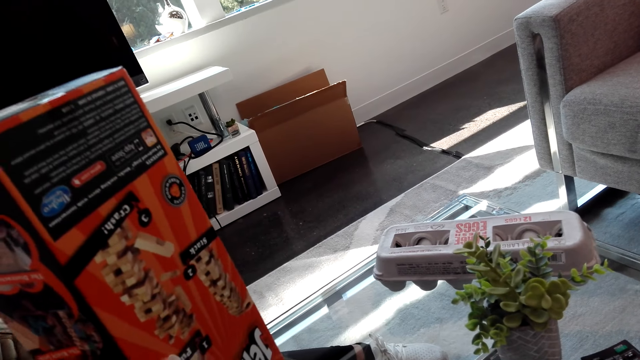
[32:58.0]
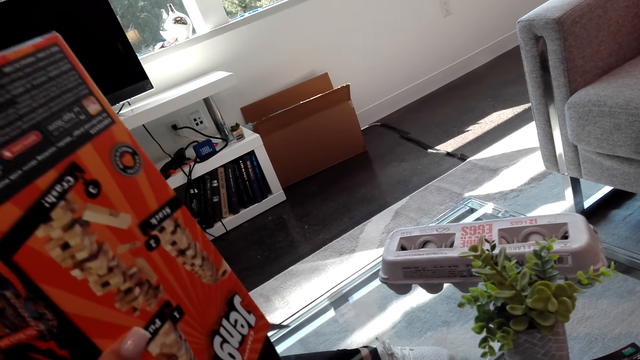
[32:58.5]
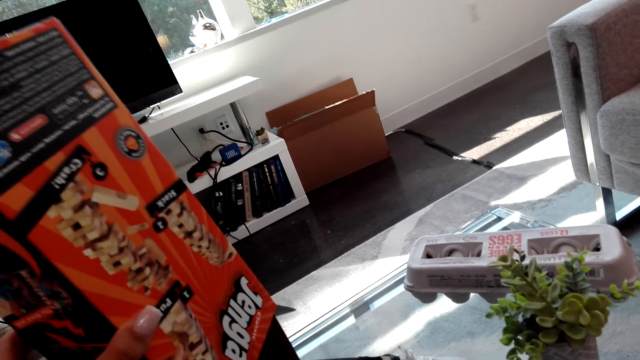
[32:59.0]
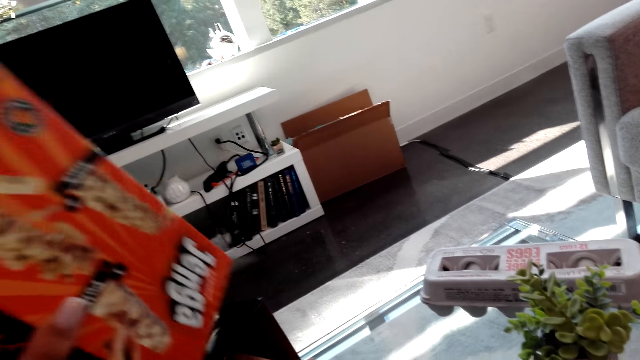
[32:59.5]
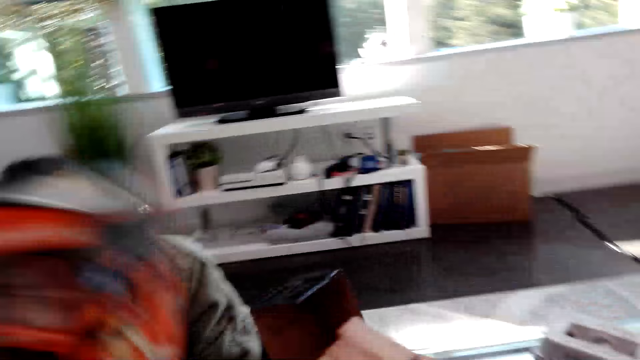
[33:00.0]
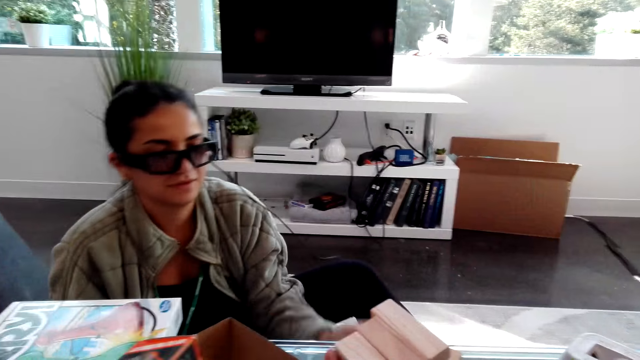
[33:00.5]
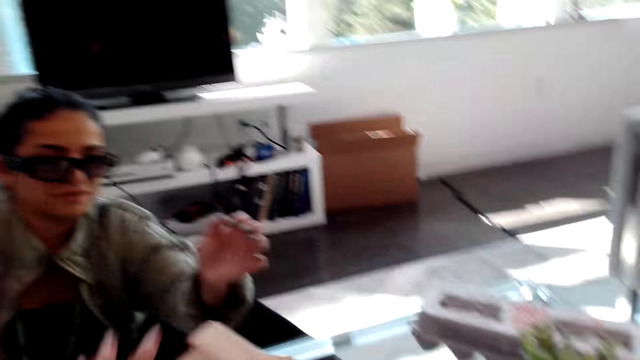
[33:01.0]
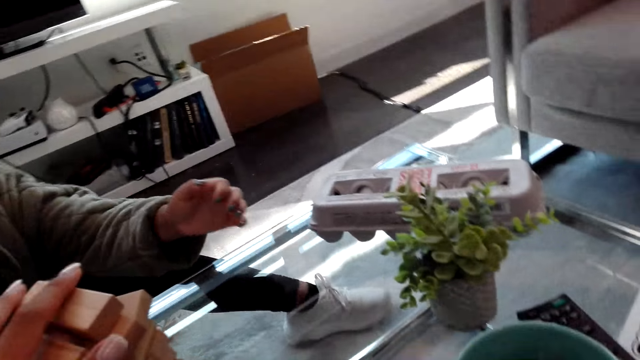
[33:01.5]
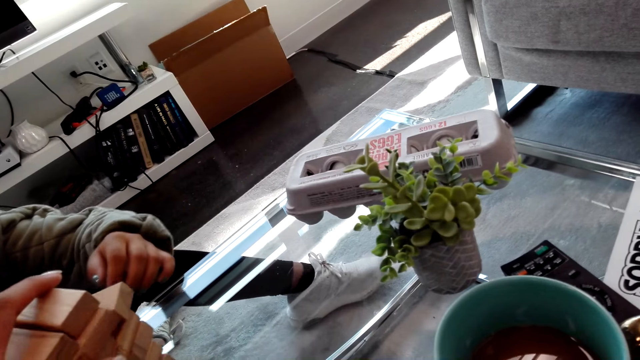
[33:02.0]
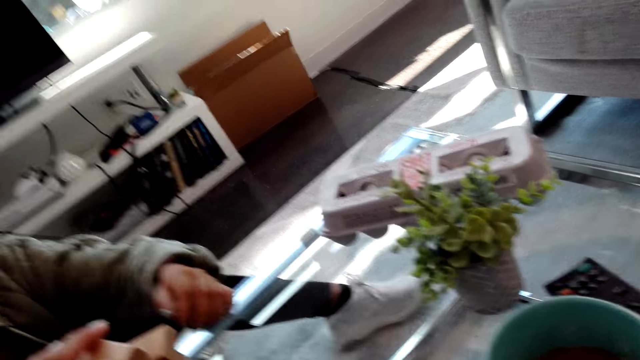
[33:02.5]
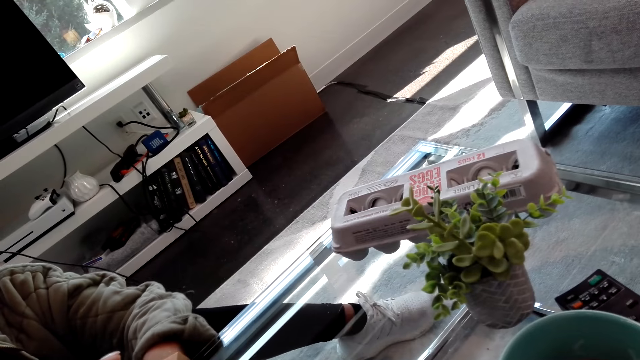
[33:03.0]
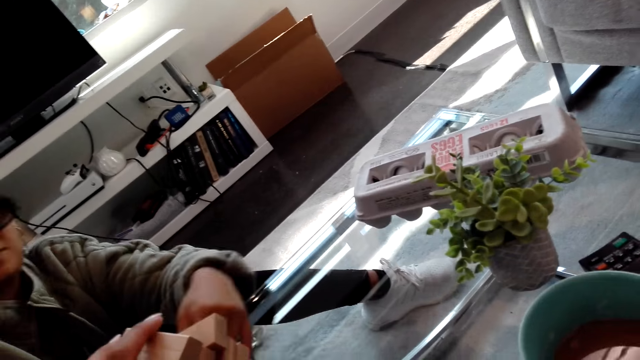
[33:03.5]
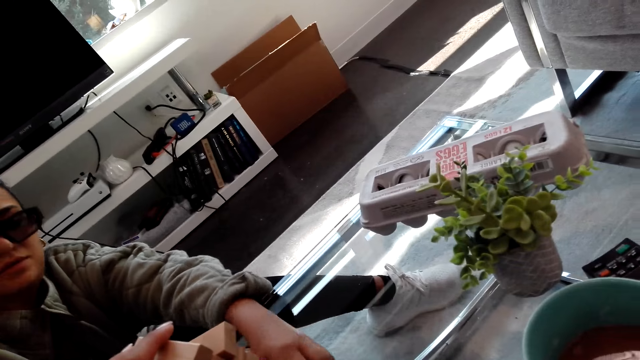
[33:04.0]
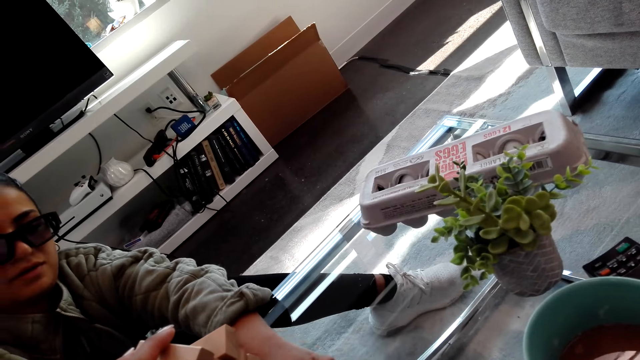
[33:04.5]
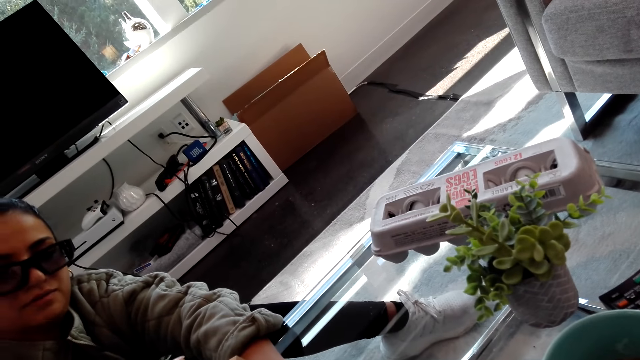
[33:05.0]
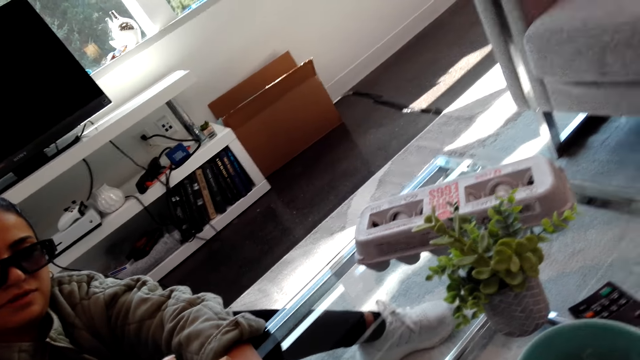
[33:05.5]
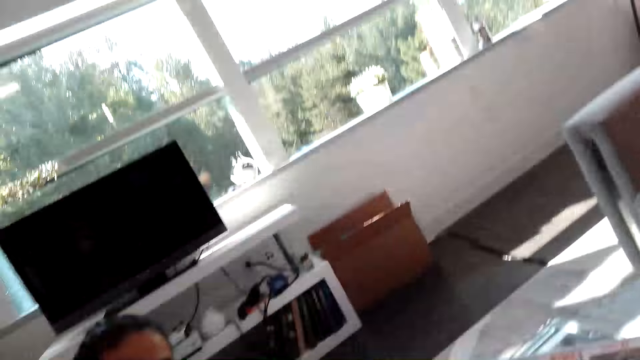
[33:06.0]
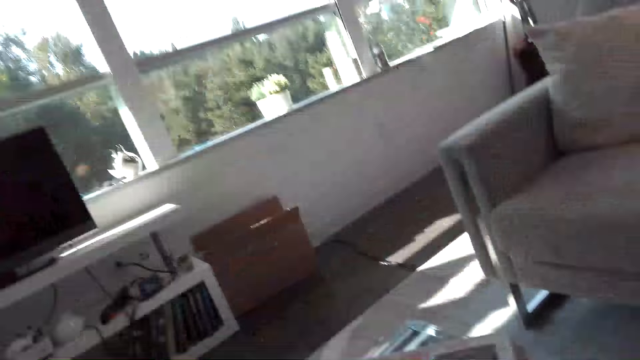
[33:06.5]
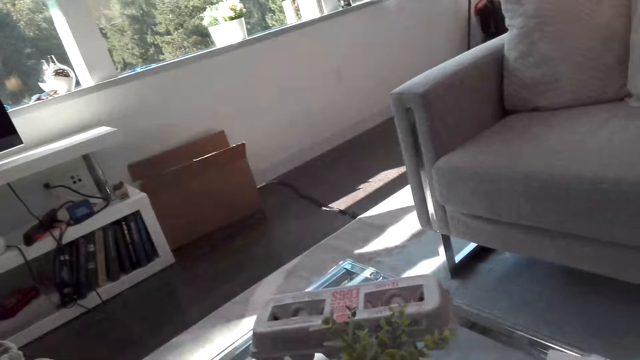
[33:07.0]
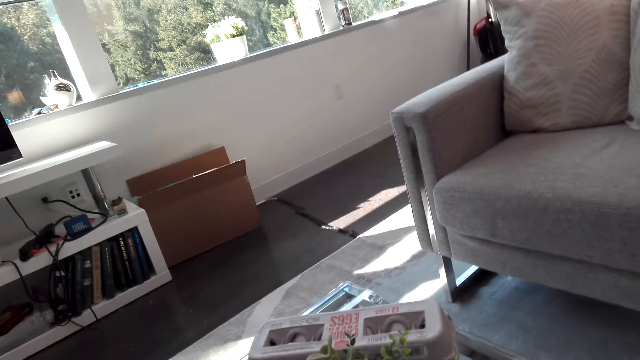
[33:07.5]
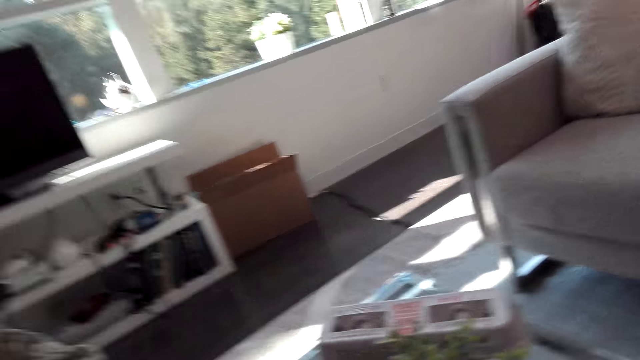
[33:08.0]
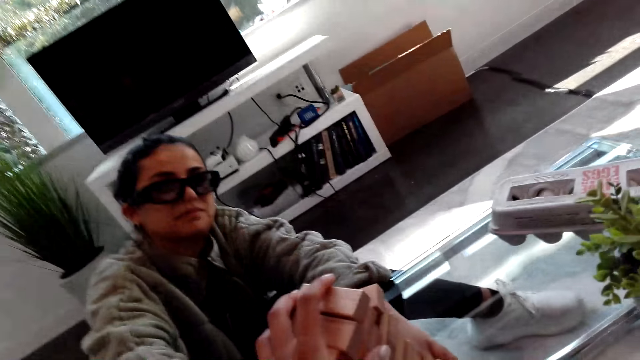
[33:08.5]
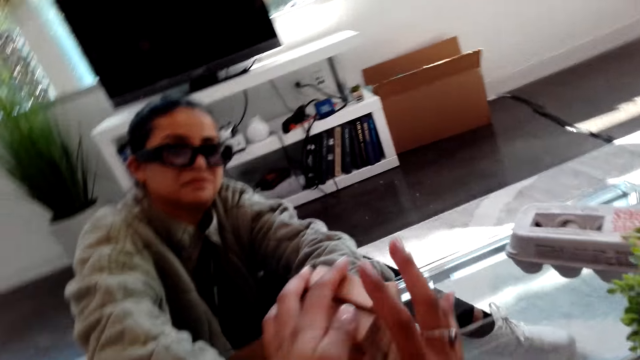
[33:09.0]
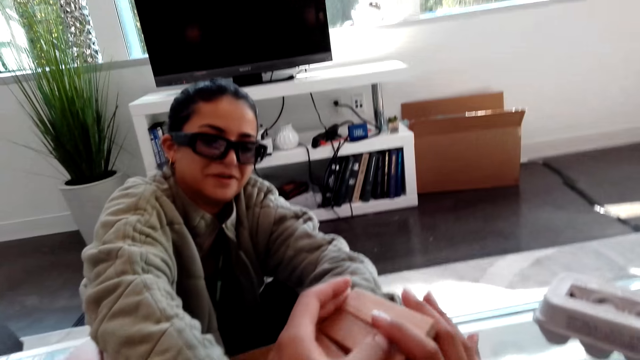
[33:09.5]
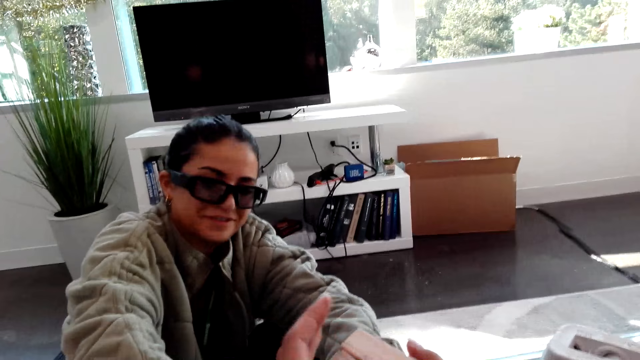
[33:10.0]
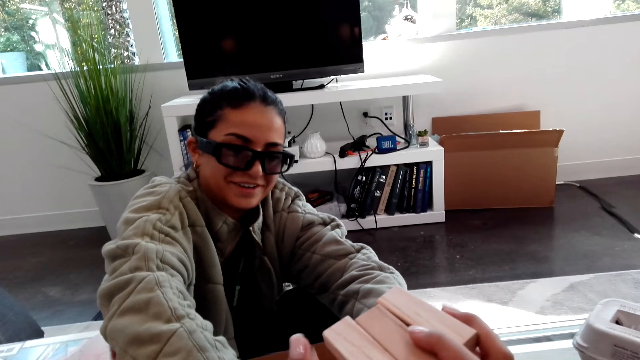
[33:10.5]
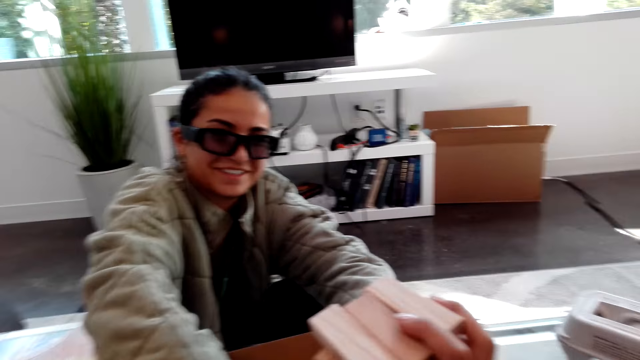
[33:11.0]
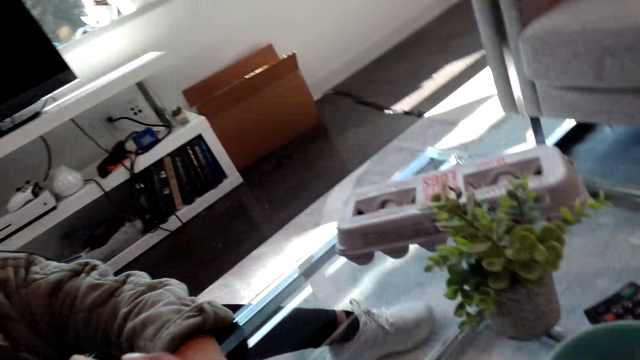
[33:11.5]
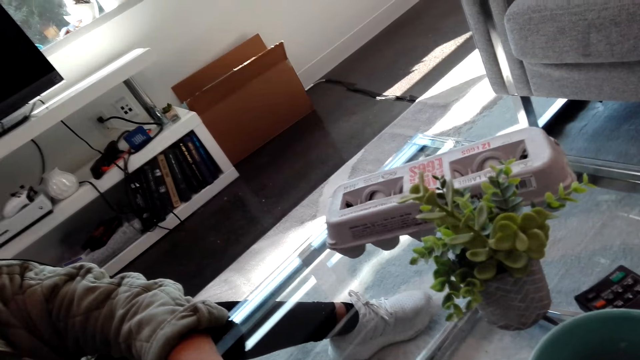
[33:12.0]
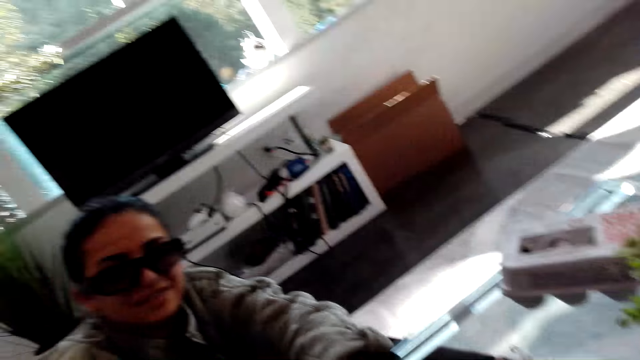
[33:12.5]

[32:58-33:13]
The camera wearer holds the wooden blocks with a hand. They look at the sofa. They hold the wooden blocks with hands. The woman talks with the camera wearer.

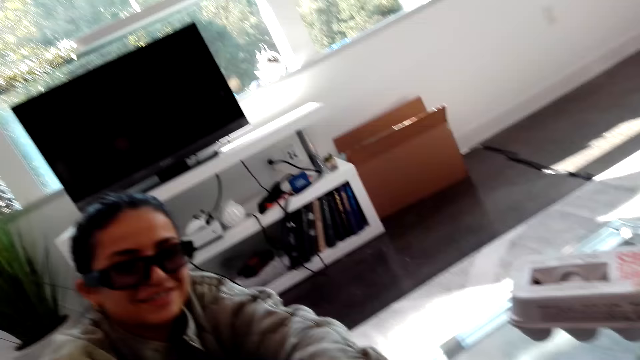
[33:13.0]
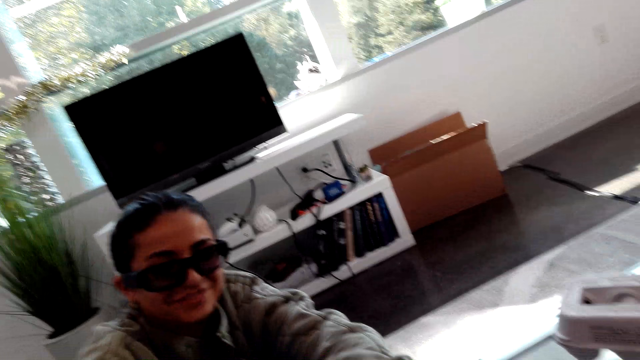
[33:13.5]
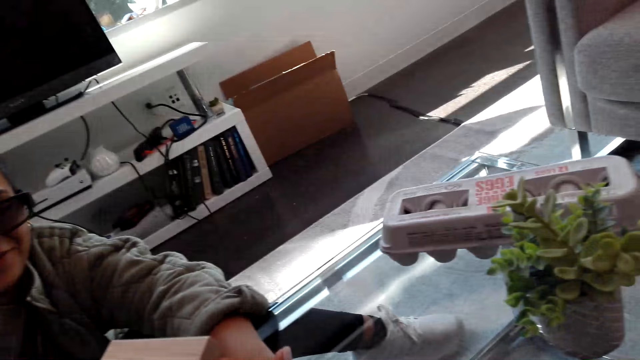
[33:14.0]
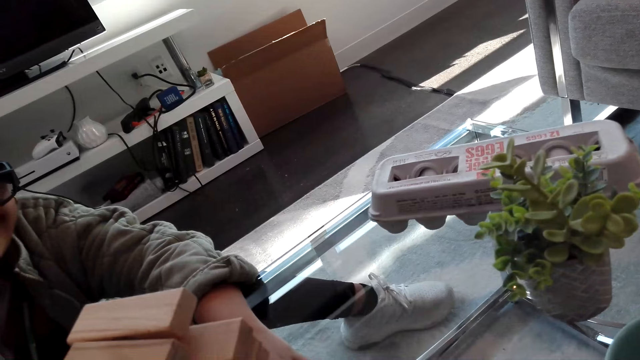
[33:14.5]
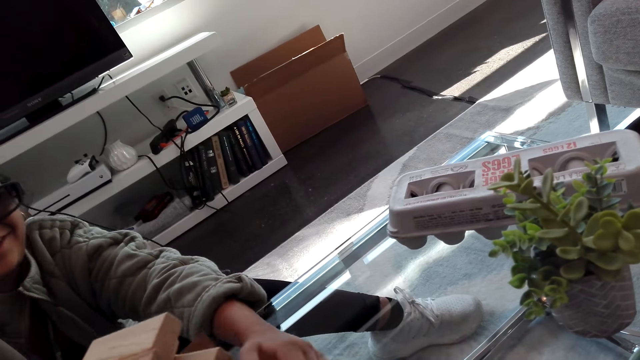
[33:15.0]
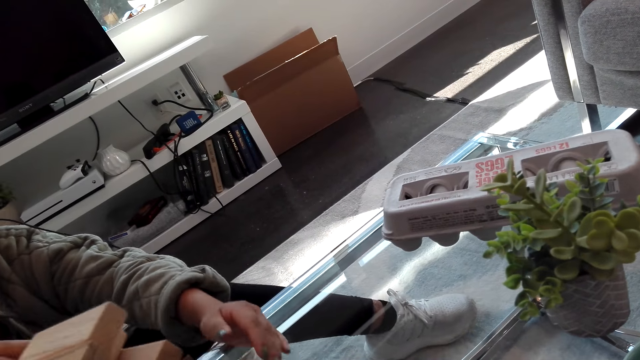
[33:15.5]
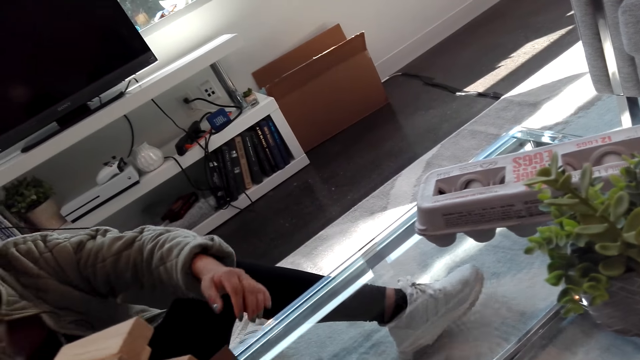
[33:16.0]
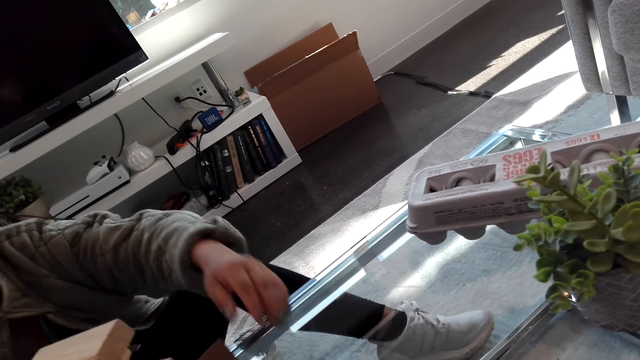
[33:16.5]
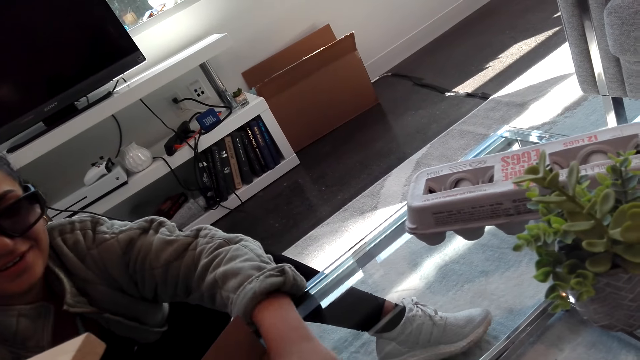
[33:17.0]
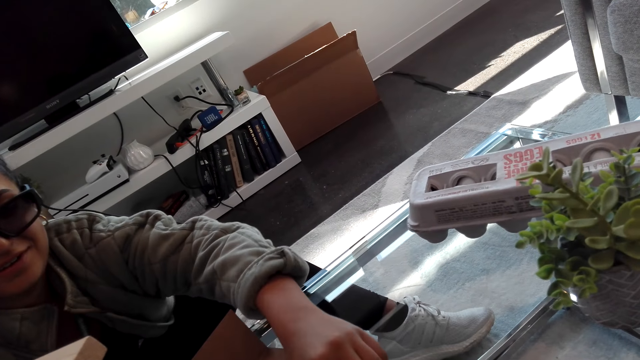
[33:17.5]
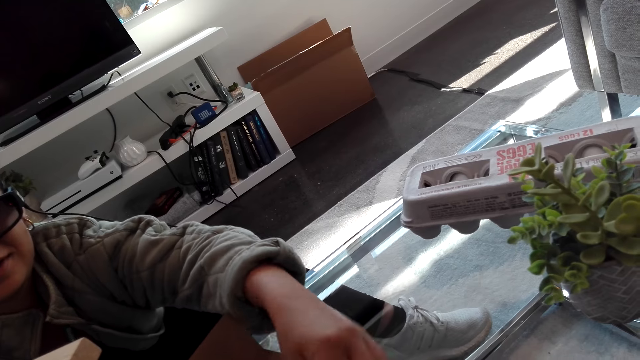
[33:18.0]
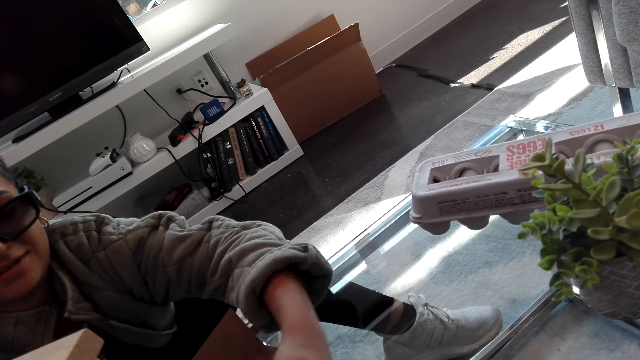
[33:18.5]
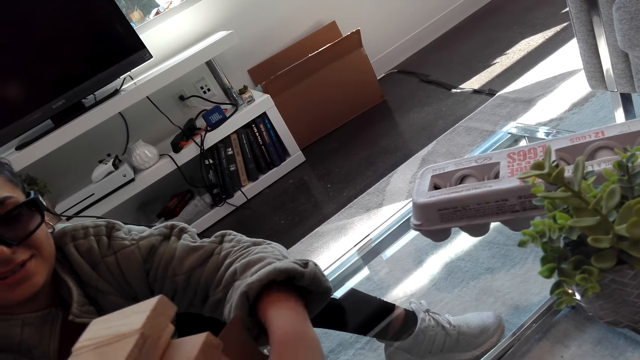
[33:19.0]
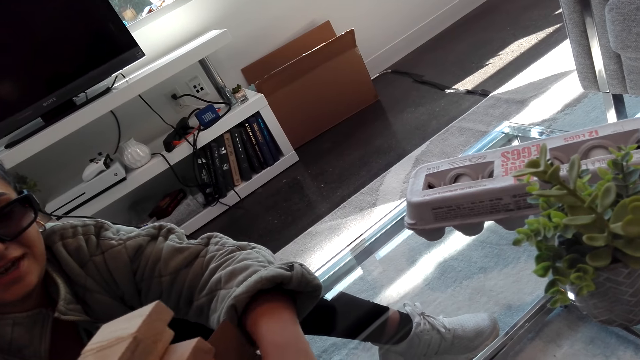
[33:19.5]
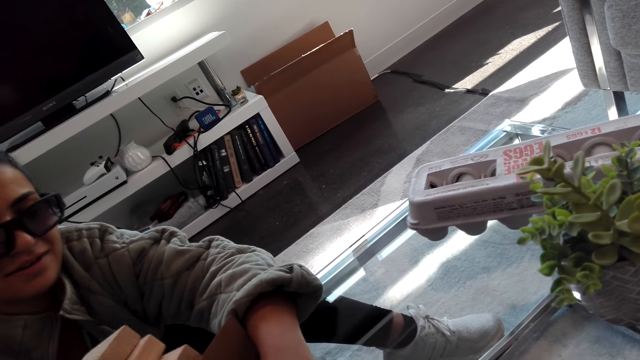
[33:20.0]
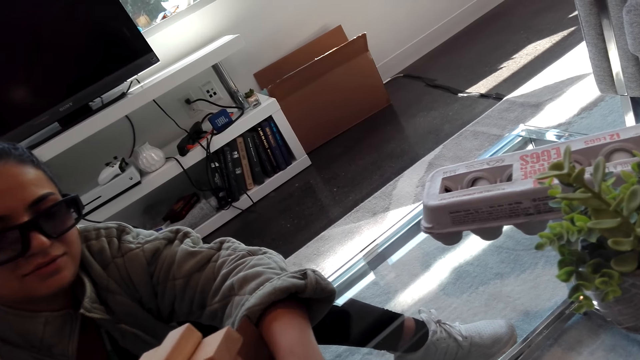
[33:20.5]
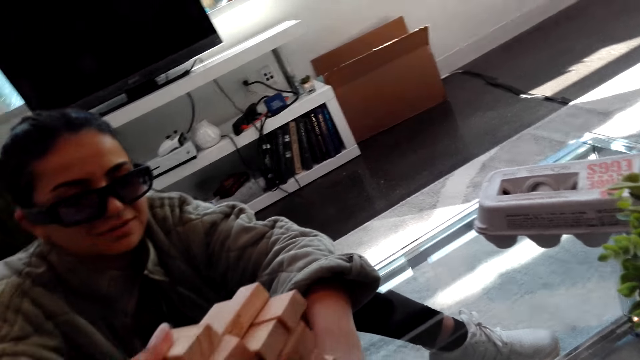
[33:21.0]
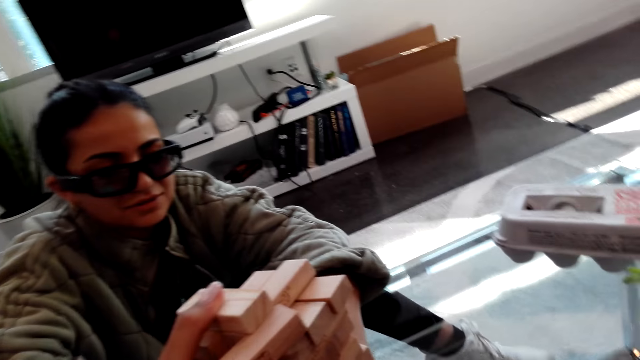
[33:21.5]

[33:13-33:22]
The camera wearer arranges the wooden blocks. The woman moves a leg, arranges the wooden blocks, and moves a hand.
